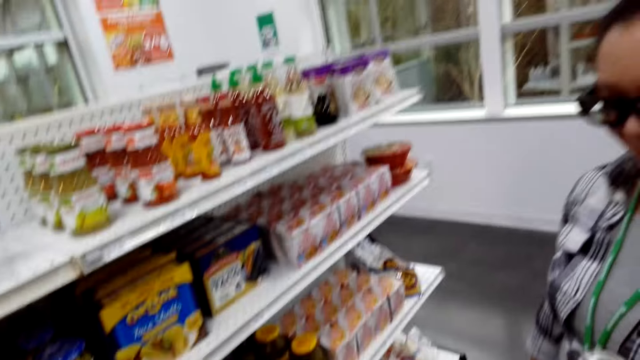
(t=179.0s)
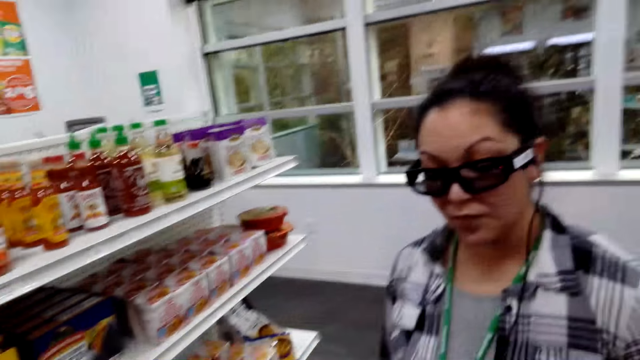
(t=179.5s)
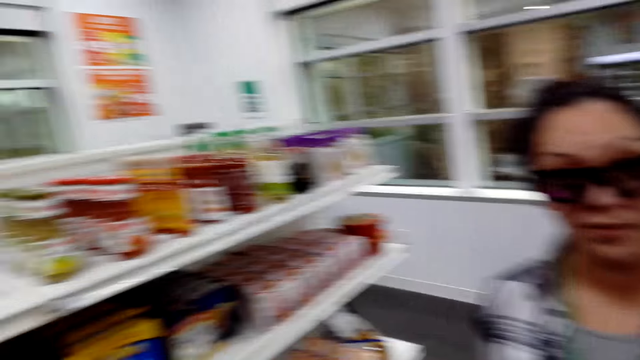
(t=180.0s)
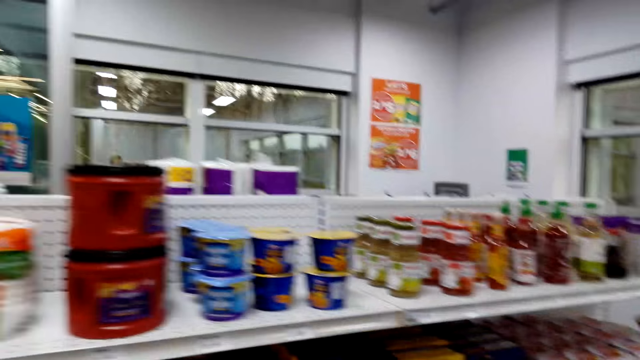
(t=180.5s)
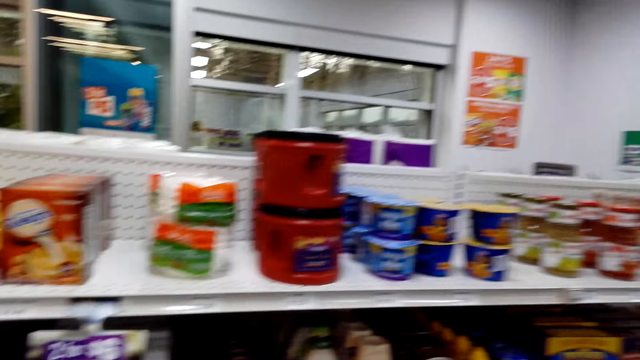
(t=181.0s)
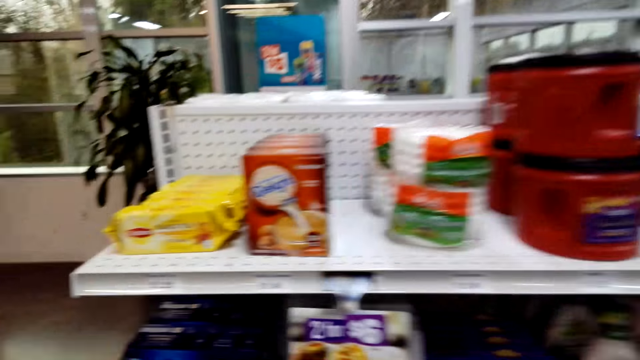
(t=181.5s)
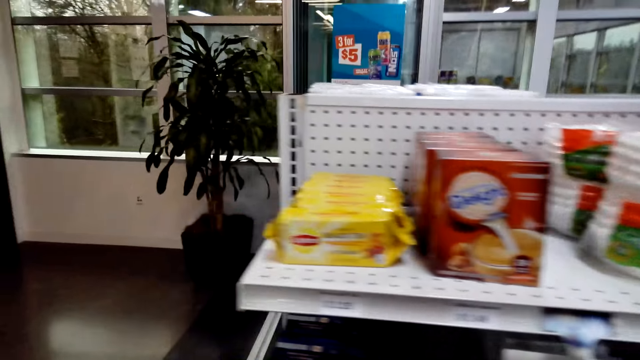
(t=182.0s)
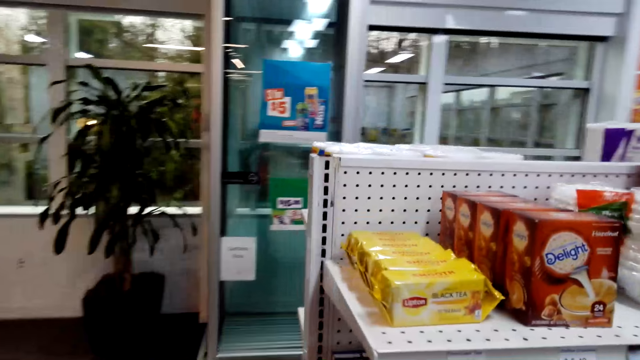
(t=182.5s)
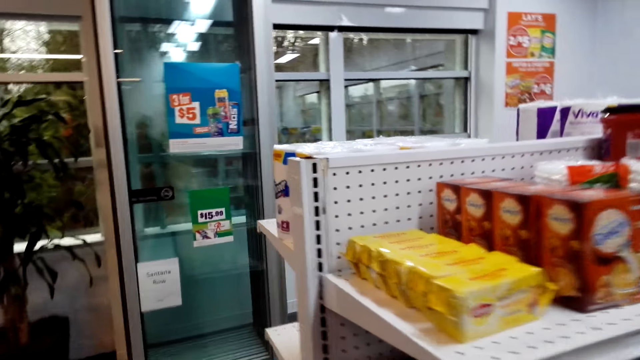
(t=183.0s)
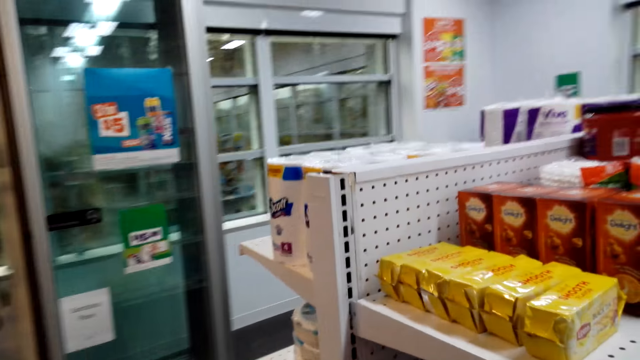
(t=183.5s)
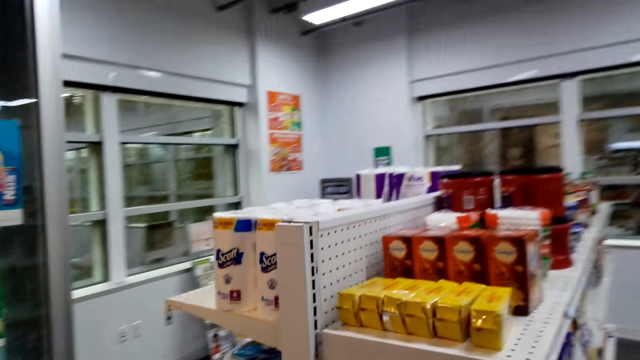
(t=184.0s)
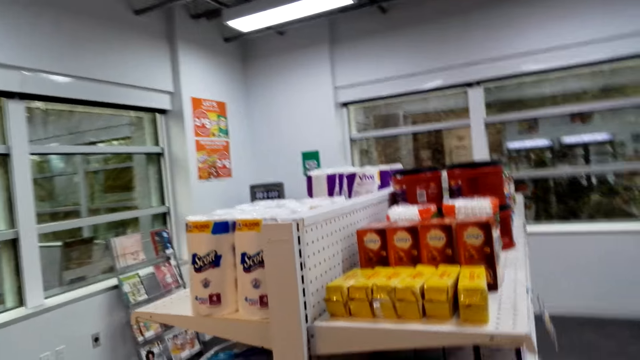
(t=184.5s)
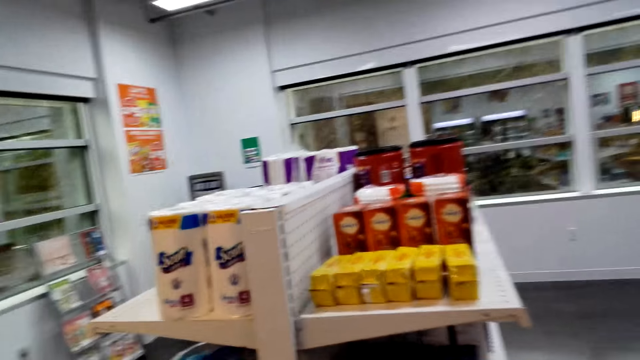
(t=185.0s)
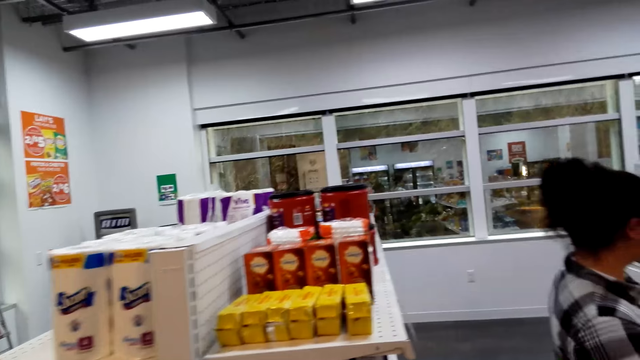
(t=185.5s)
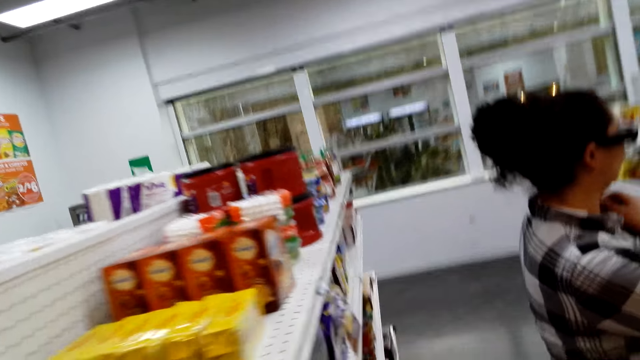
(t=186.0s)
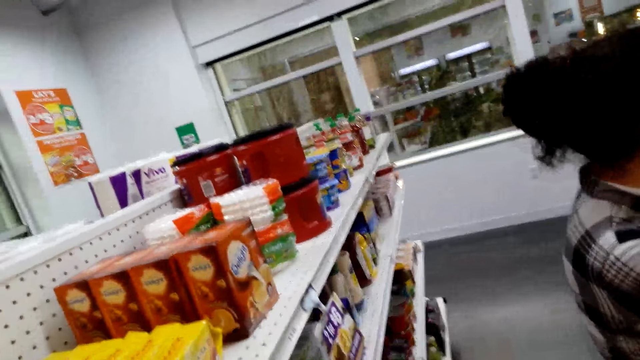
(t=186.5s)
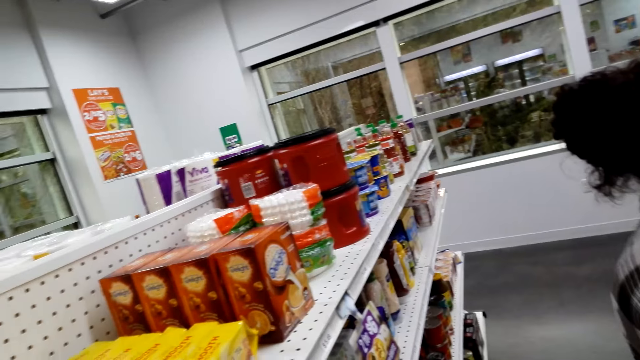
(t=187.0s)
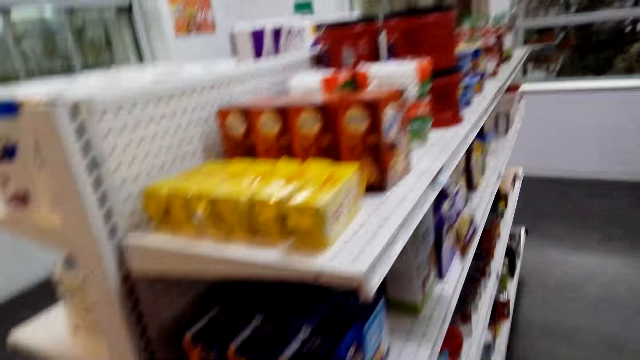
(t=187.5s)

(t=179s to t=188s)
The camera wearer talks to a woman. The woman talks to the camera wearer. The camera wearer looks at the items in the supermarket shelf and walks. They talk to the woman. They walk around the food store. The woman talks to the camera wearer. The camera wearer looks at the items in the supermarket shelf.

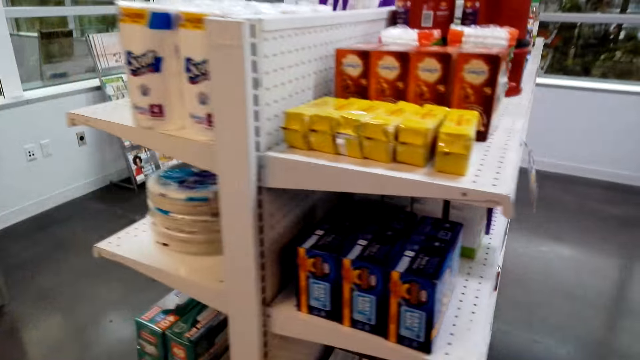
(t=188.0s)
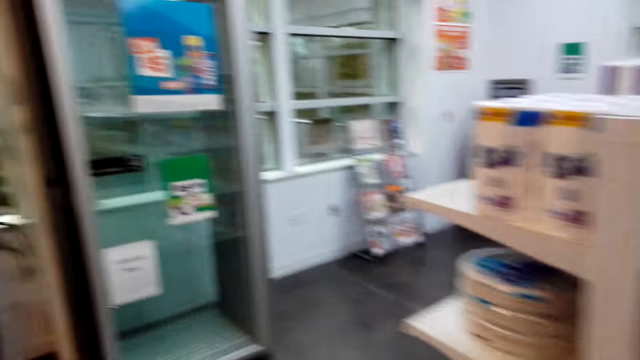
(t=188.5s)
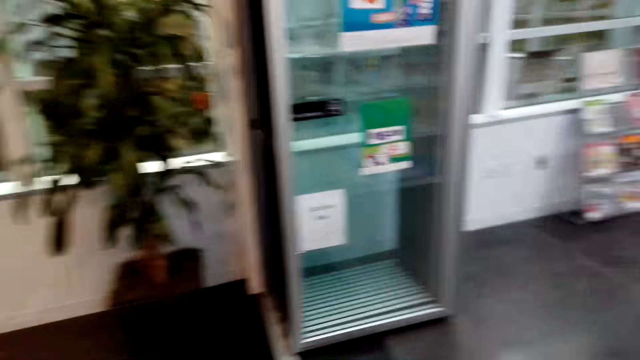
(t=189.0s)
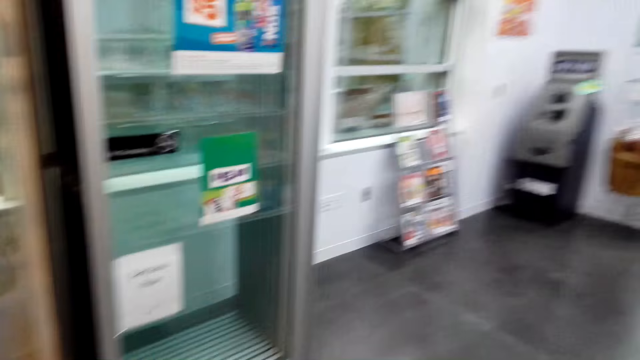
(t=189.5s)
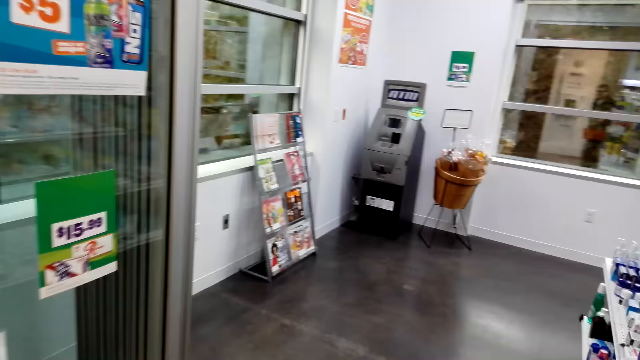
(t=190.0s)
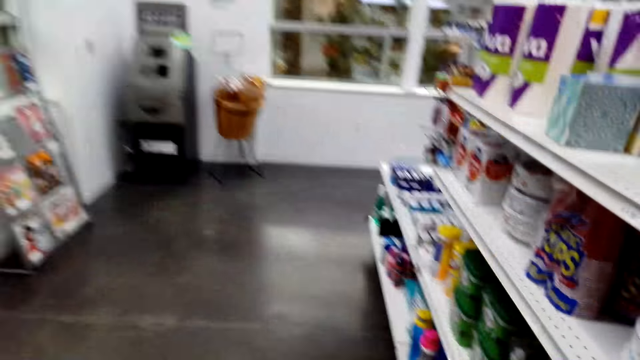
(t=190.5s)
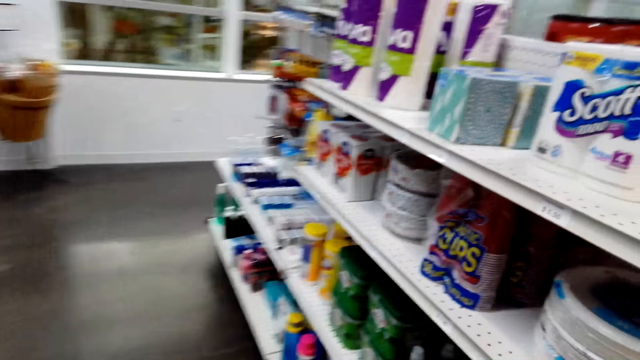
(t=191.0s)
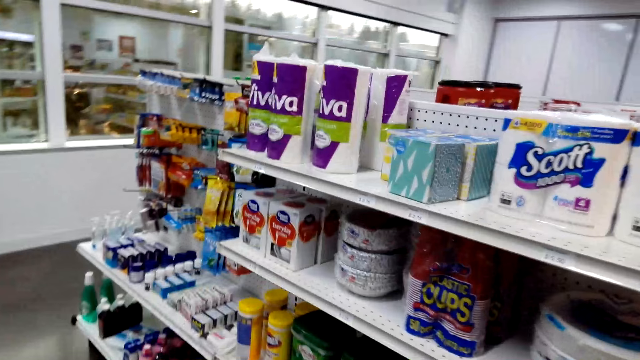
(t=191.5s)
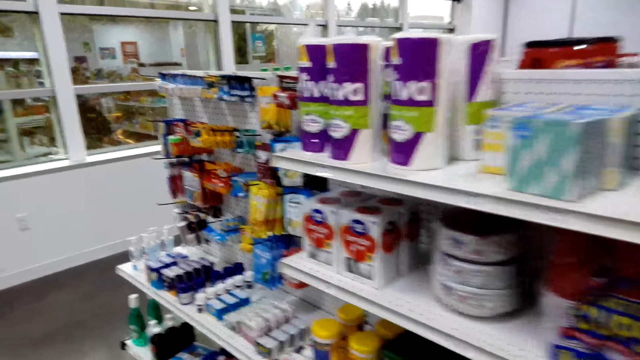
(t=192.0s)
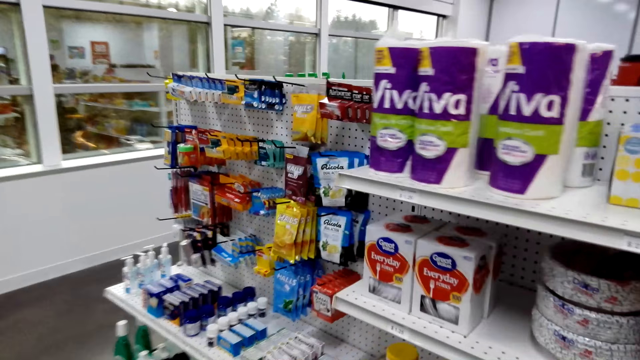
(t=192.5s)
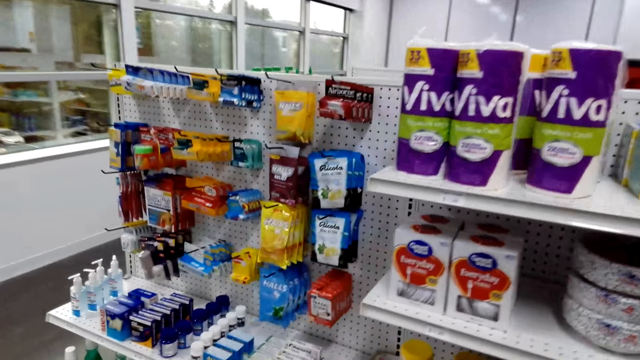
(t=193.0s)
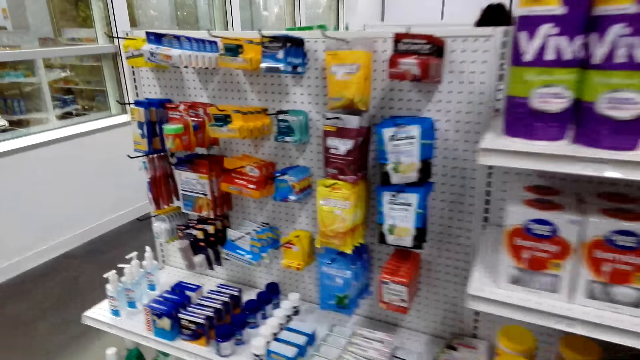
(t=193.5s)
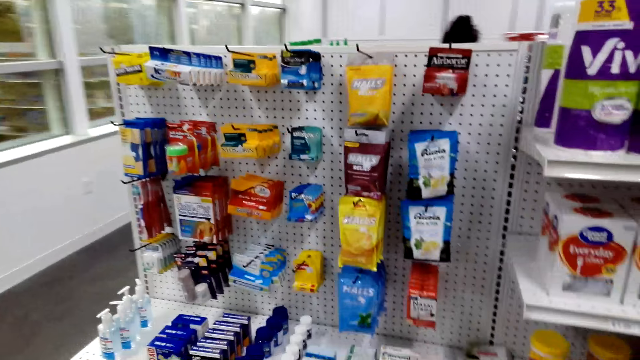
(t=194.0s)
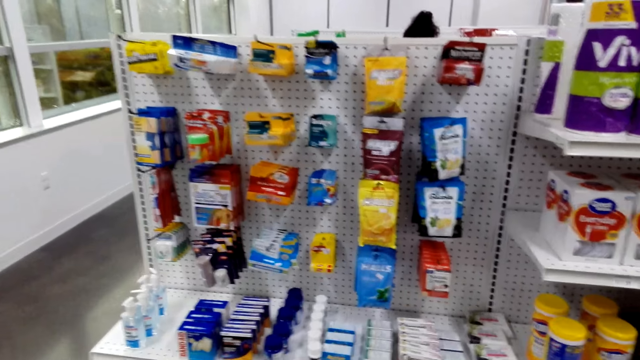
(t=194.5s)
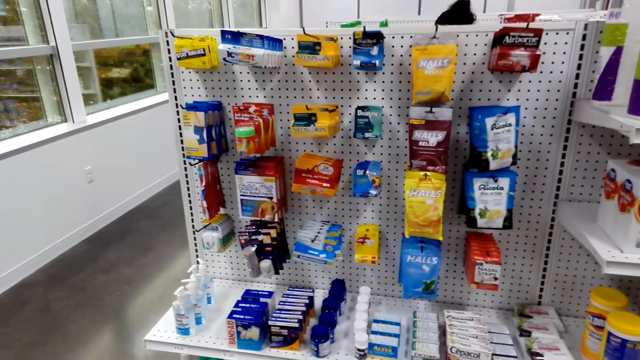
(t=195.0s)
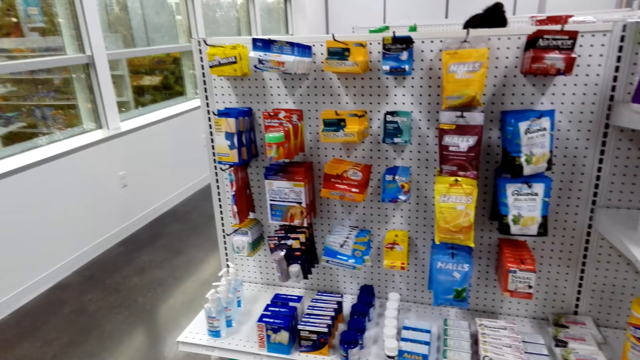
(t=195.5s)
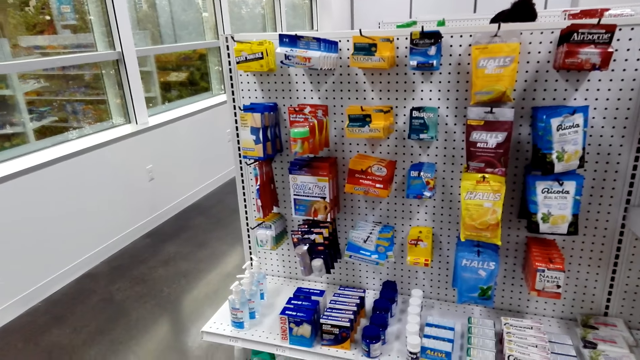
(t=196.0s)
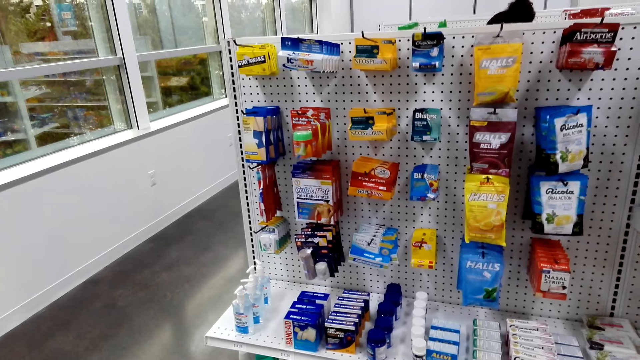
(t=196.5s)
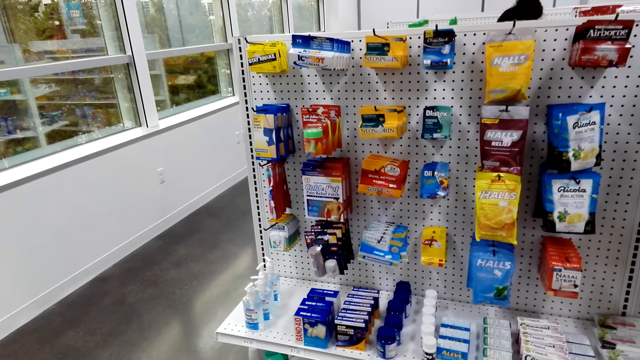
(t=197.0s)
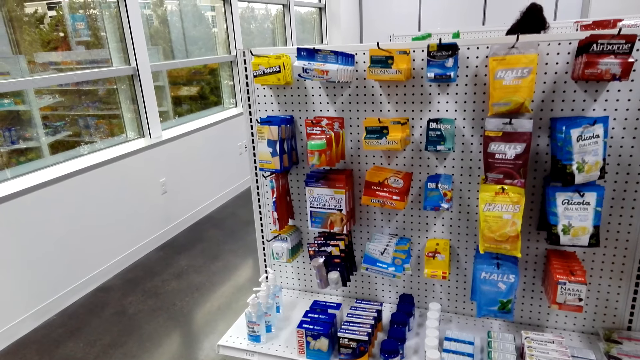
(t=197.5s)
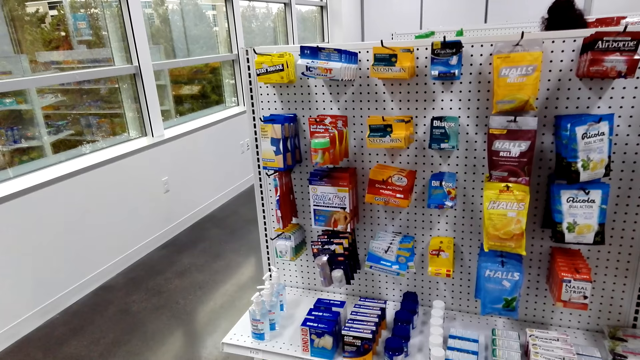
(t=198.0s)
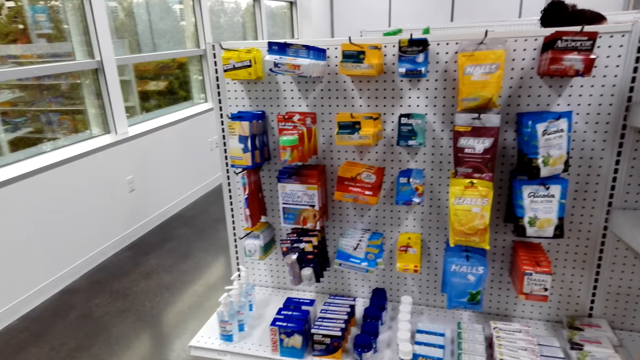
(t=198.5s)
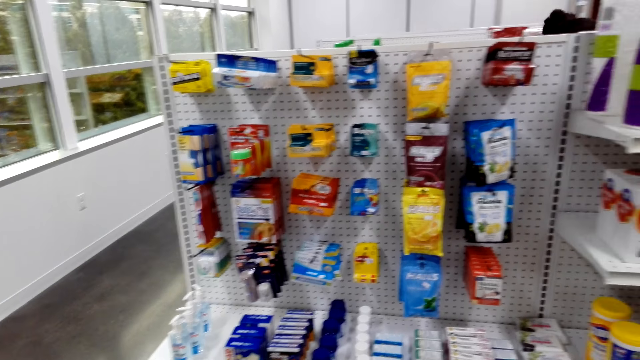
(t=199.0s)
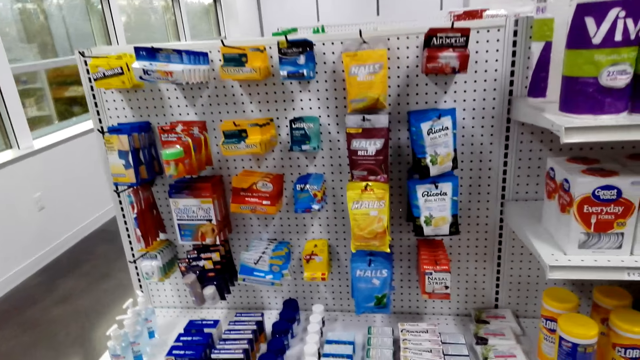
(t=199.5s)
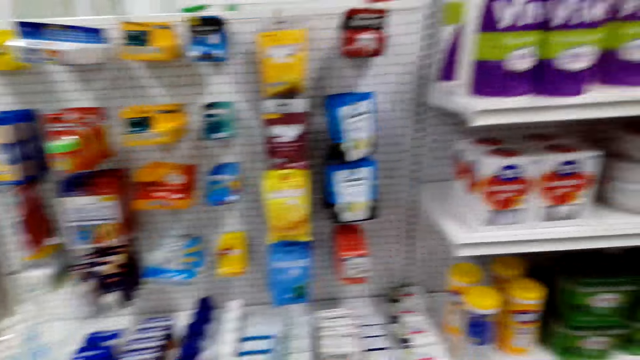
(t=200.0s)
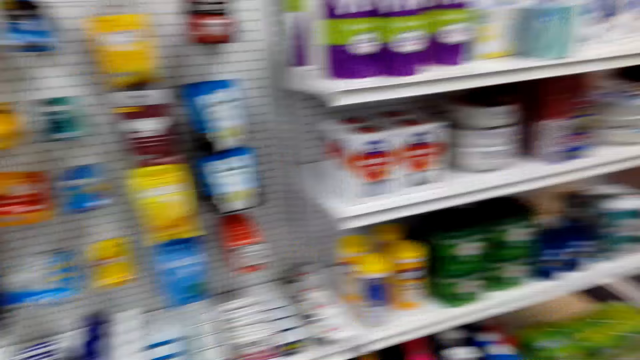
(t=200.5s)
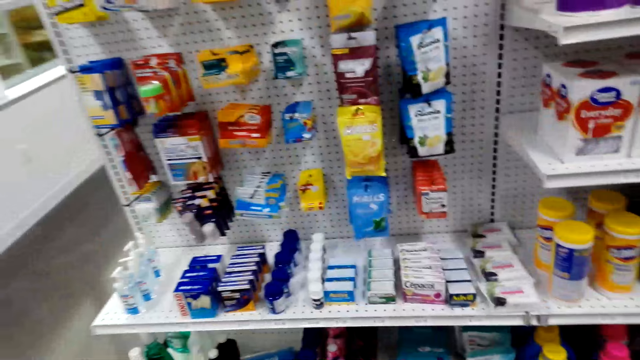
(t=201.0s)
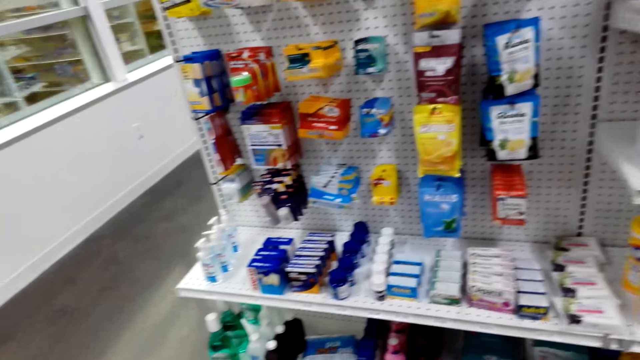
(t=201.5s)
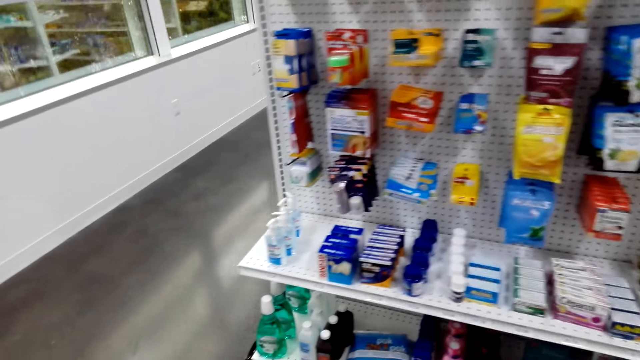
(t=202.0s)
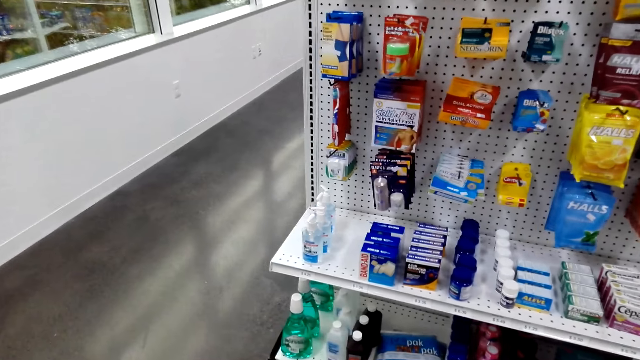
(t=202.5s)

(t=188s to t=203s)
The camera wearer looks around. They walk and look at the items in the supermarket shelf. They stop walking and look at the items in the supermarket shelf. They look at the items in the supermarket shelf and talk to a woman.
